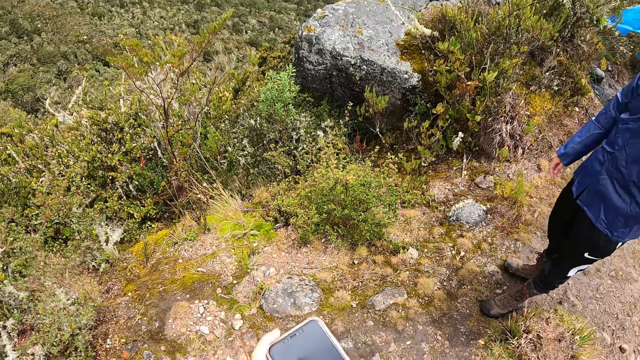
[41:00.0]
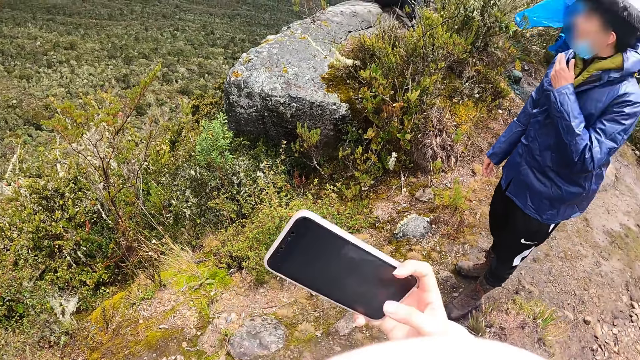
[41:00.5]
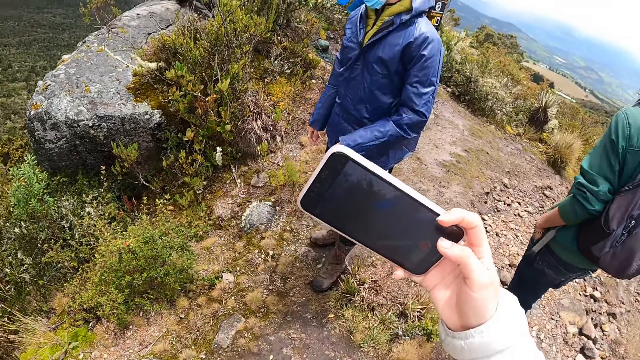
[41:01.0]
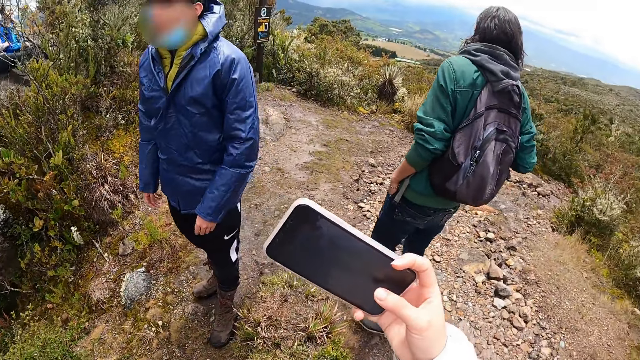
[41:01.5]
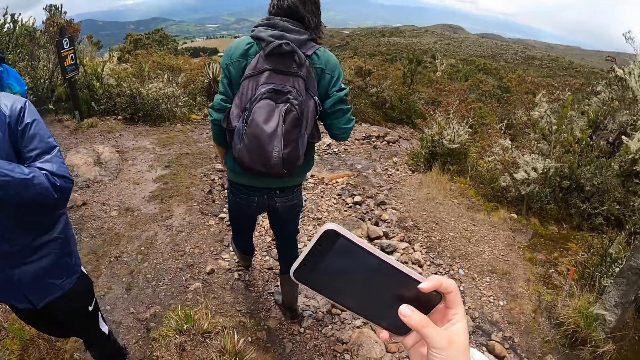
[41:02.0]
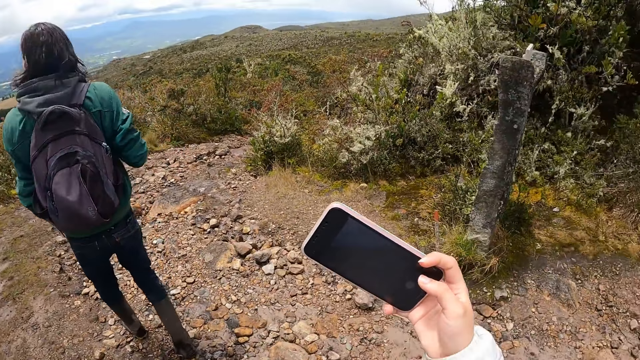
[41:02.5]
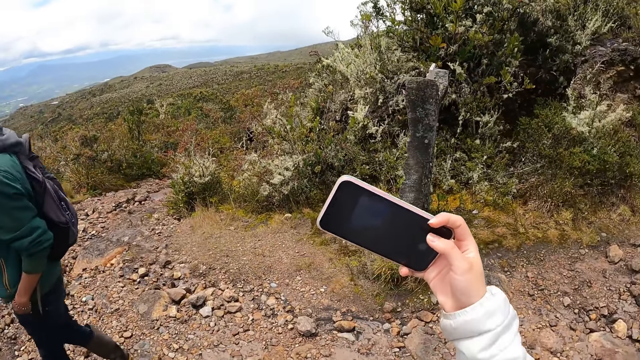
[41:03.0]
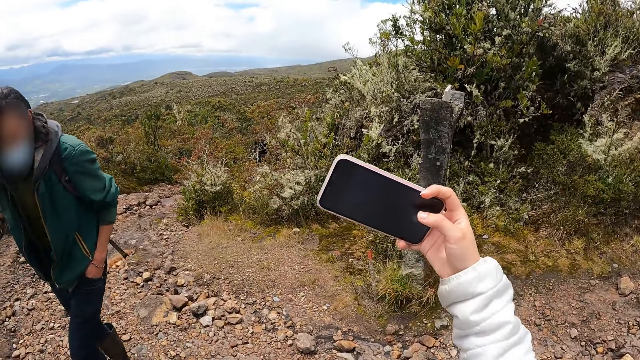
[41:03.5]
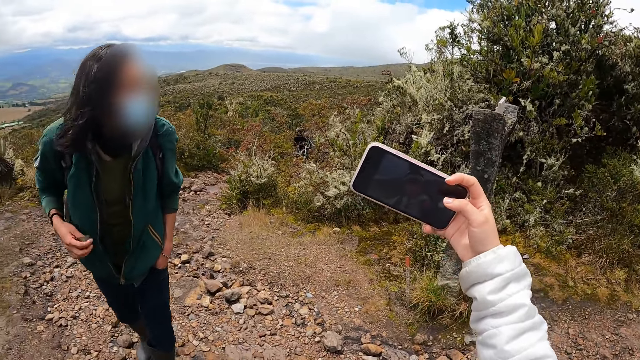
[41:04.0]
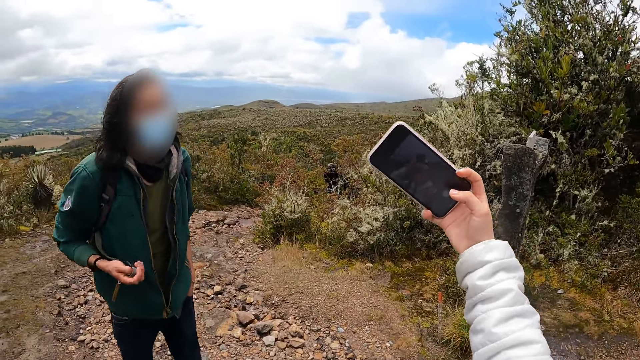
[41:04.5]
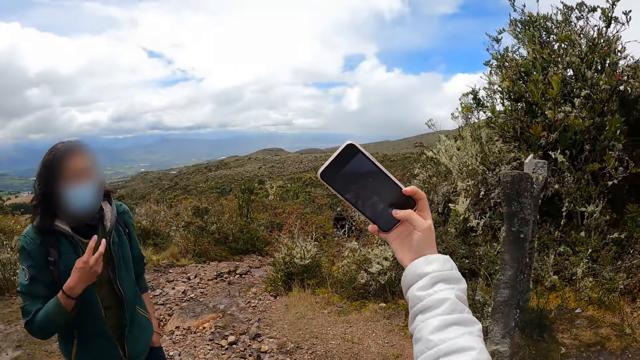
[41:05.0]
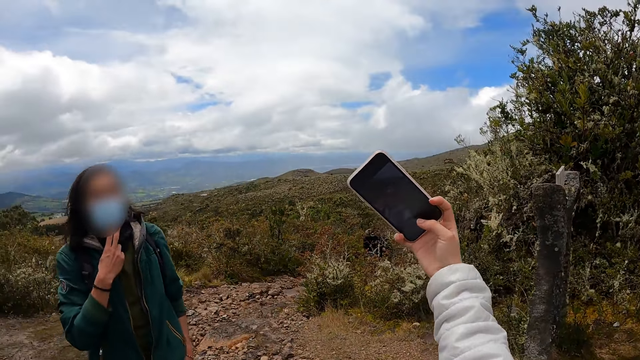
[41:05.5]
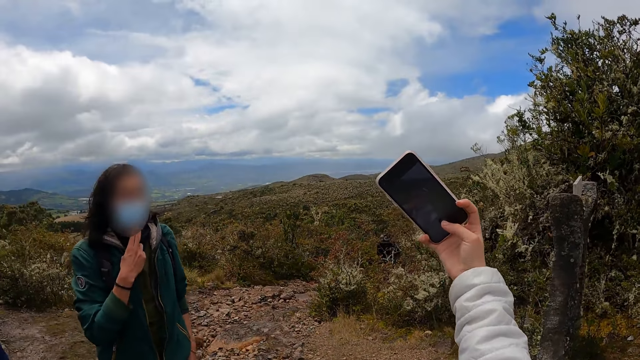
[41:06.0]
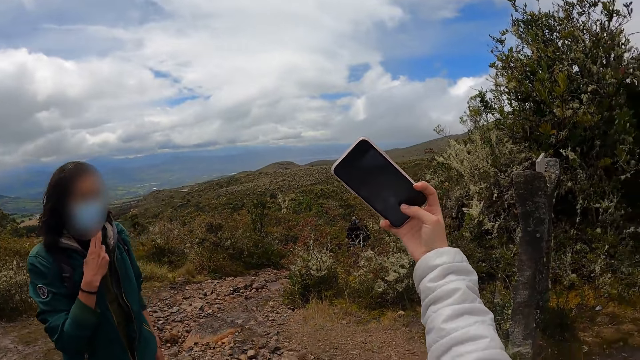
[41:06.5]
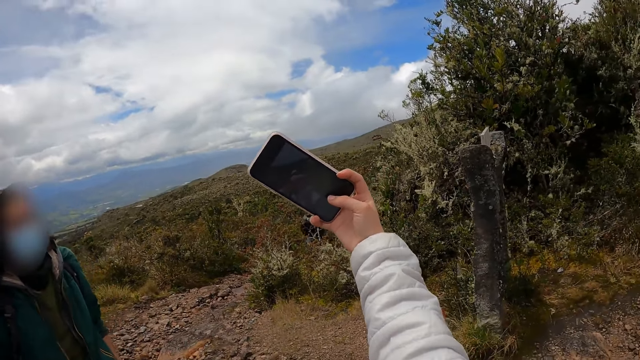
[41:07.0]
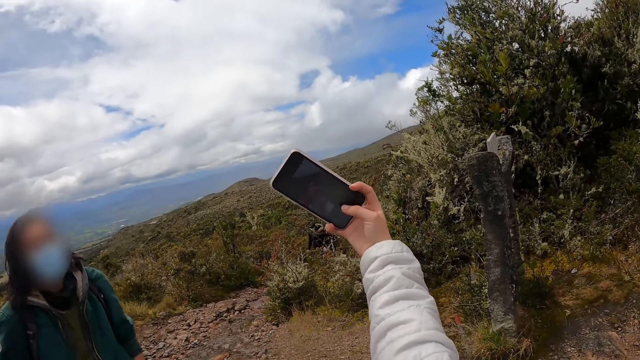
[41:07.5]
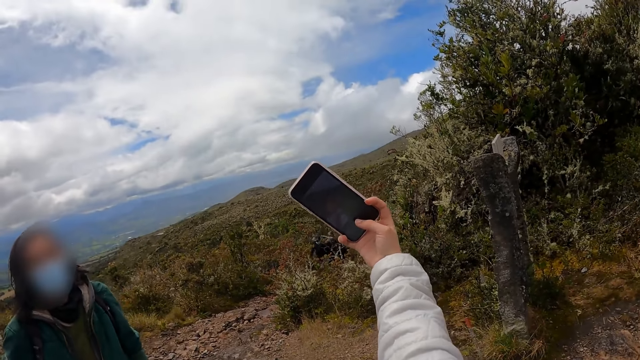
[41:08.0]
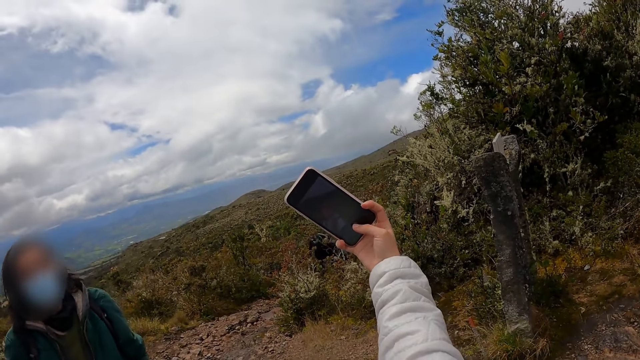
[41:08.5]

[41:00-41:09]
The camera wearer operates the phone with his right hand. He interacts with a man. He takes a picture with the phone. The man touches his nose mask with his right hand.

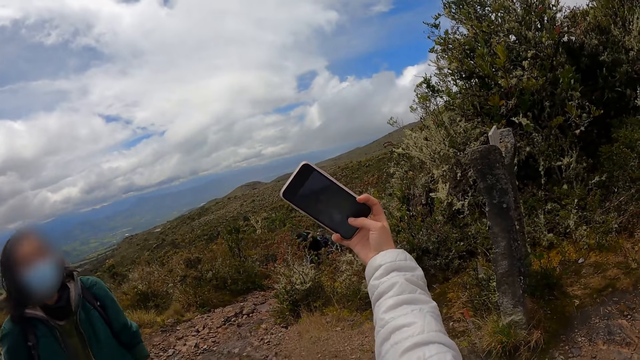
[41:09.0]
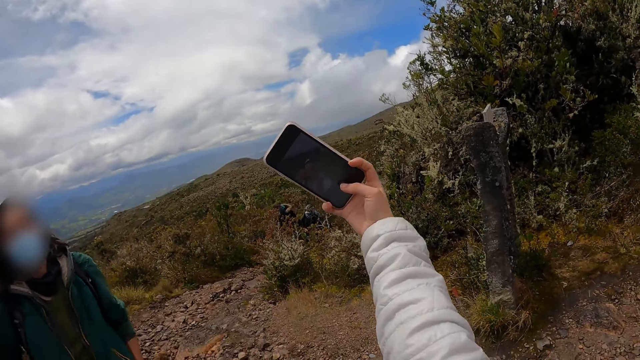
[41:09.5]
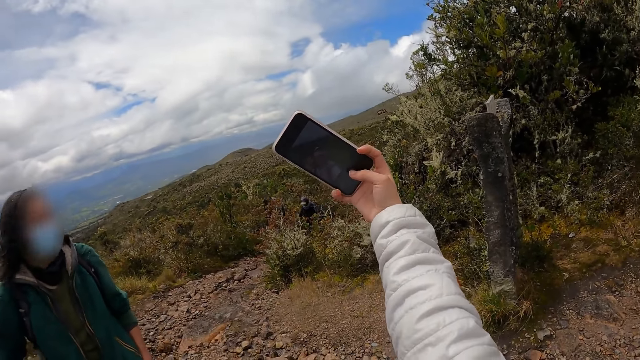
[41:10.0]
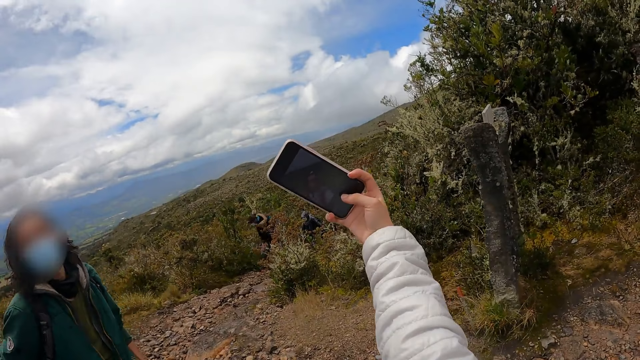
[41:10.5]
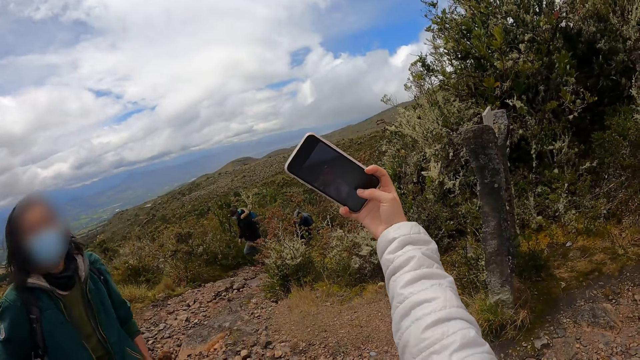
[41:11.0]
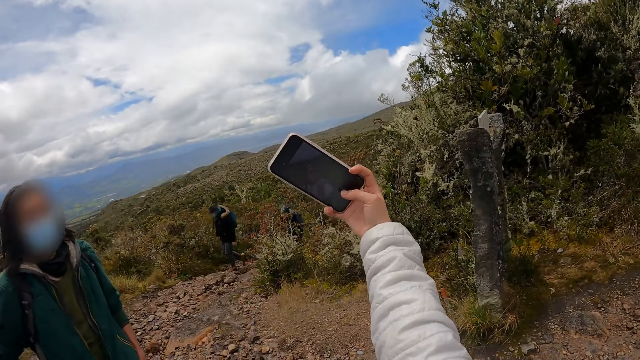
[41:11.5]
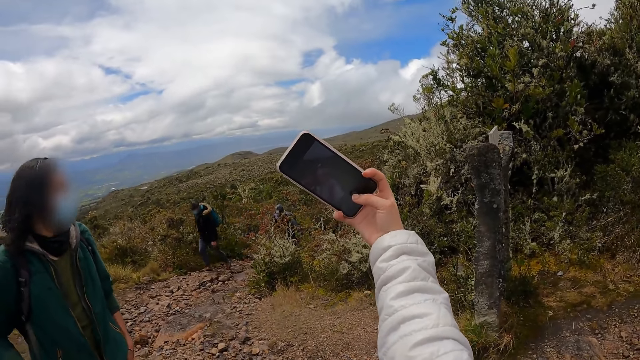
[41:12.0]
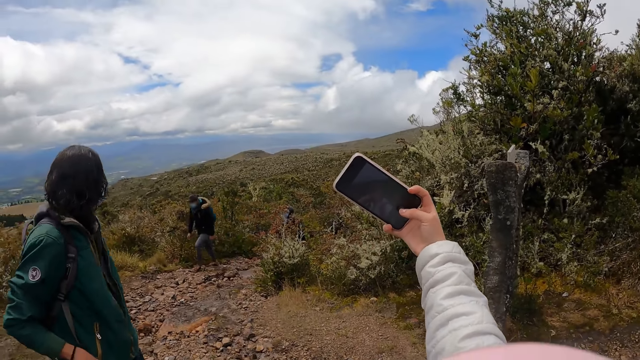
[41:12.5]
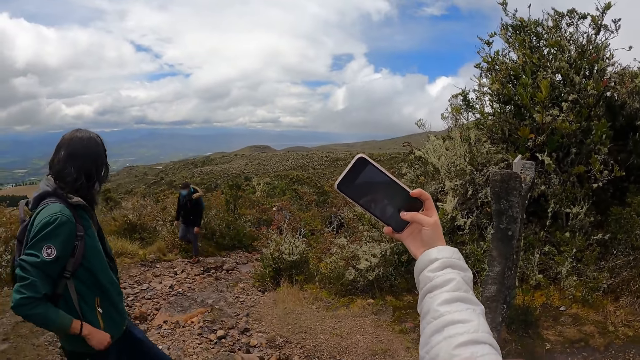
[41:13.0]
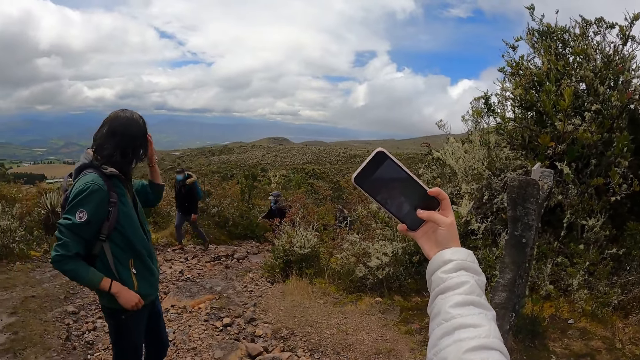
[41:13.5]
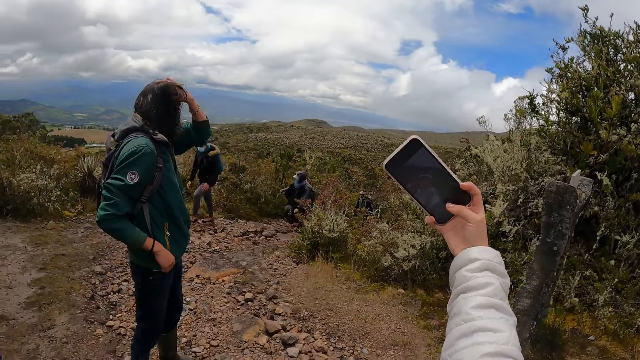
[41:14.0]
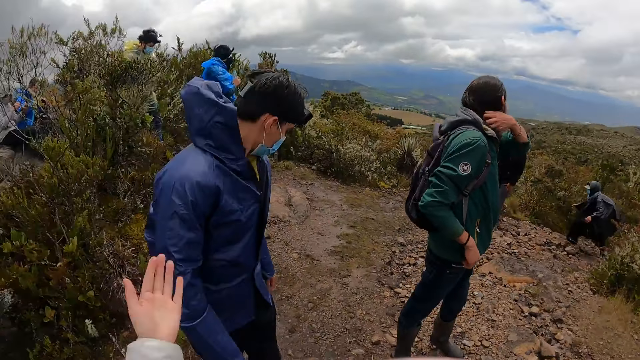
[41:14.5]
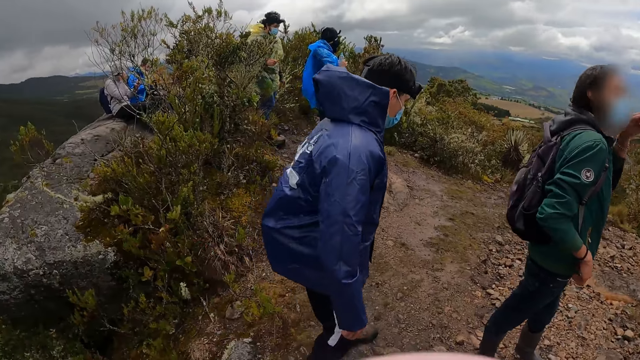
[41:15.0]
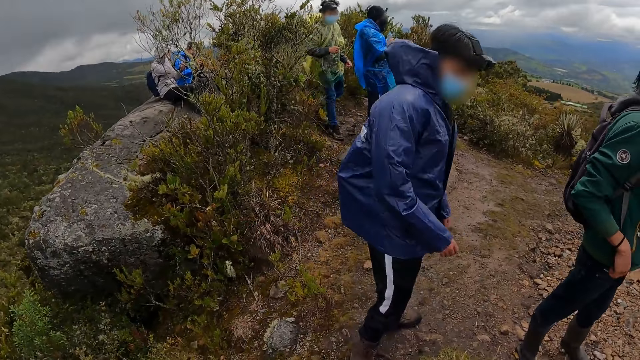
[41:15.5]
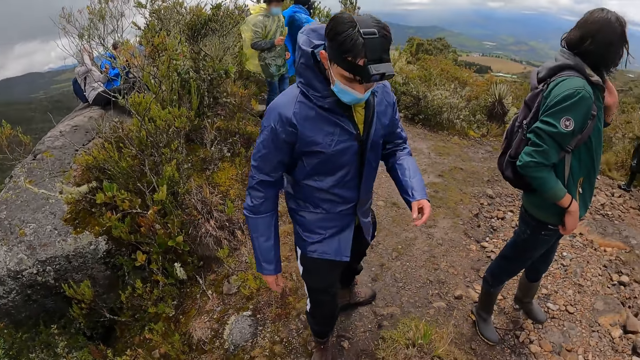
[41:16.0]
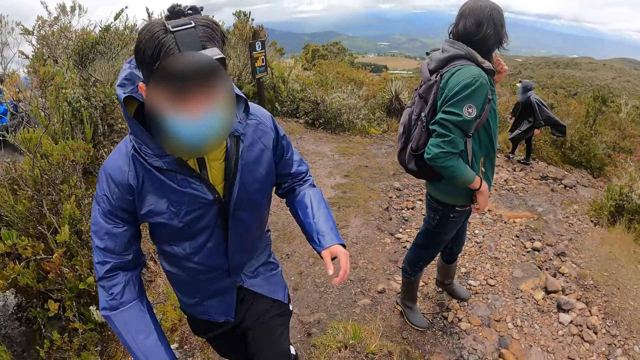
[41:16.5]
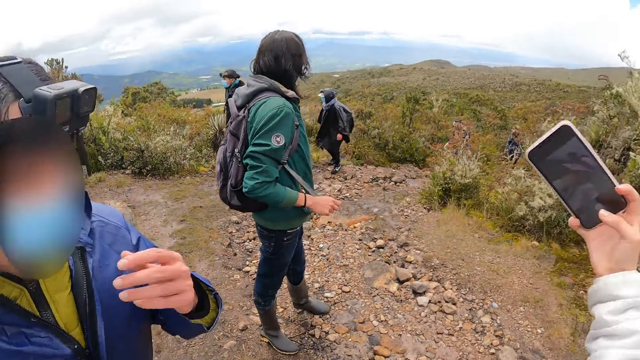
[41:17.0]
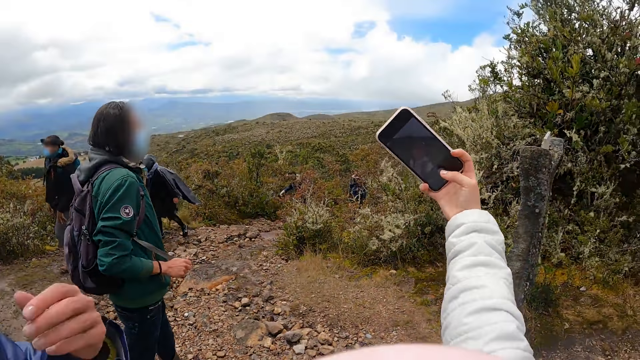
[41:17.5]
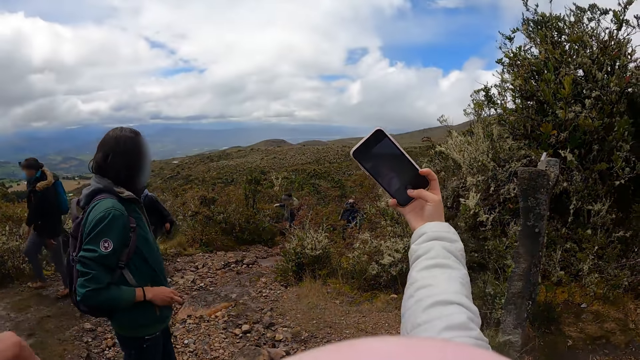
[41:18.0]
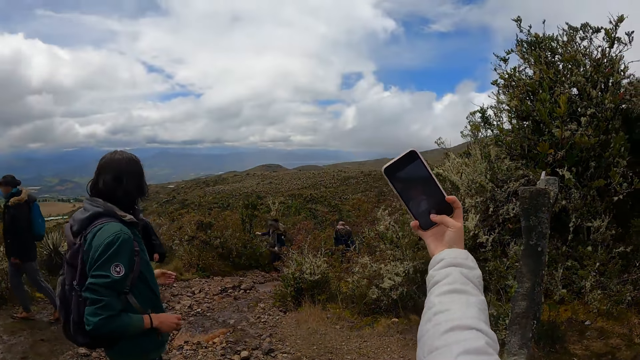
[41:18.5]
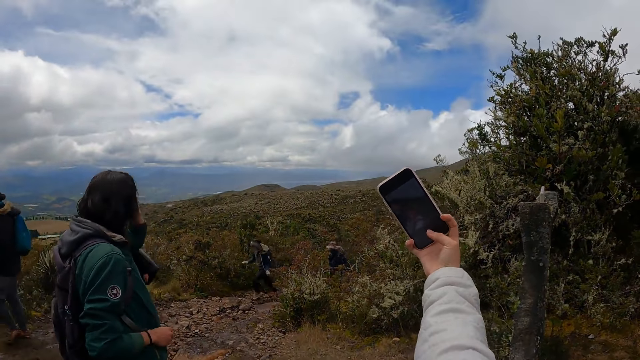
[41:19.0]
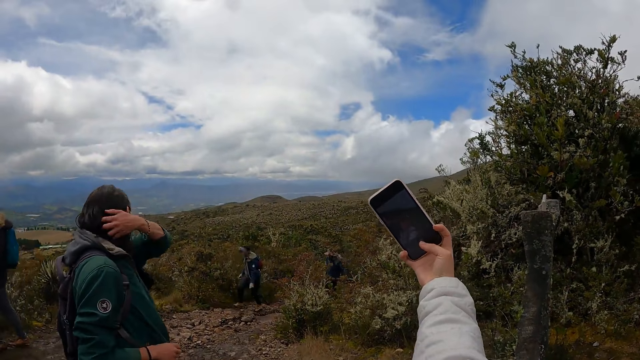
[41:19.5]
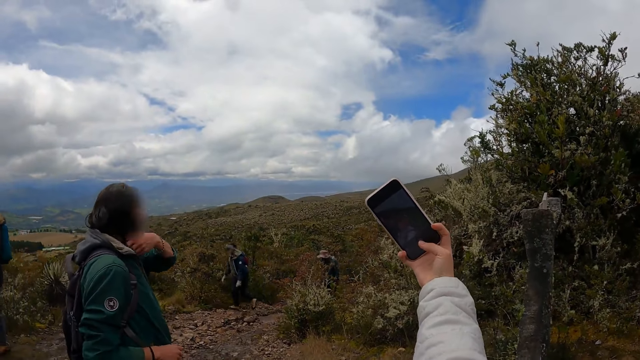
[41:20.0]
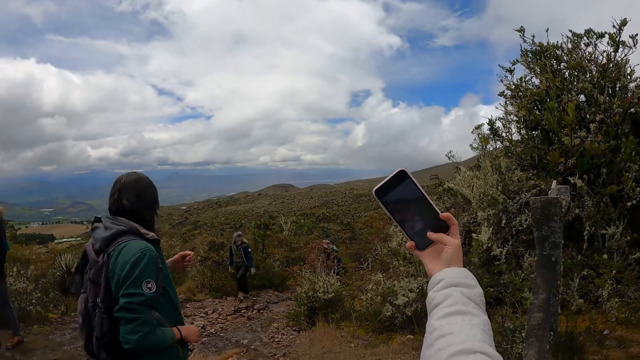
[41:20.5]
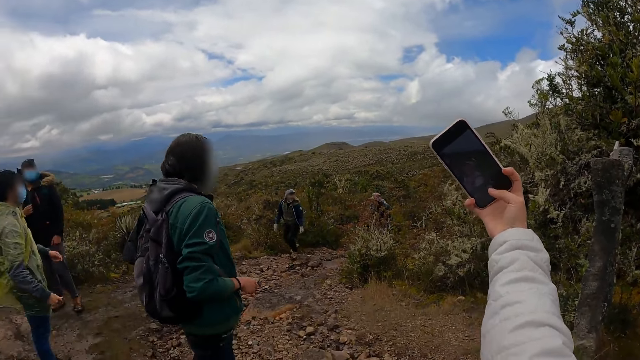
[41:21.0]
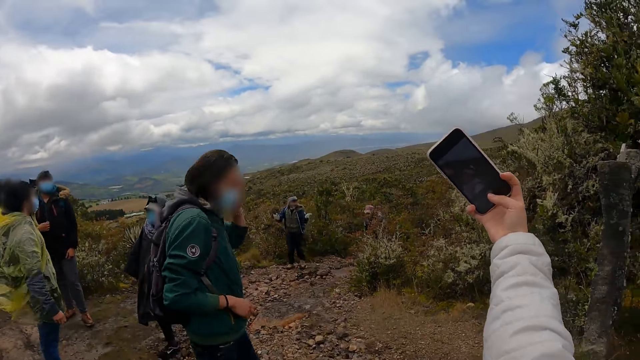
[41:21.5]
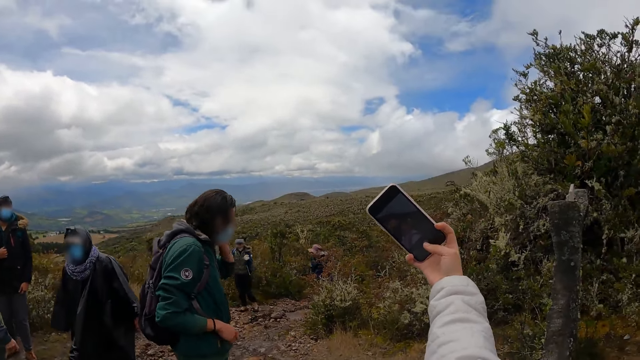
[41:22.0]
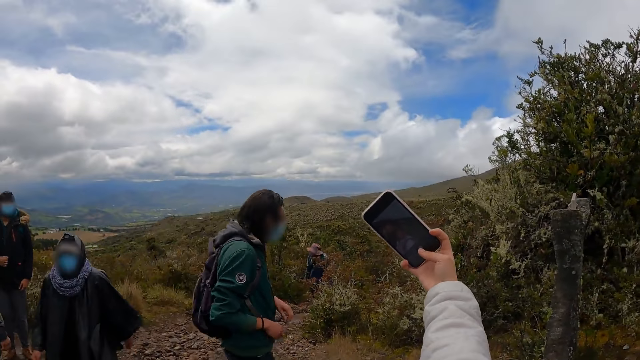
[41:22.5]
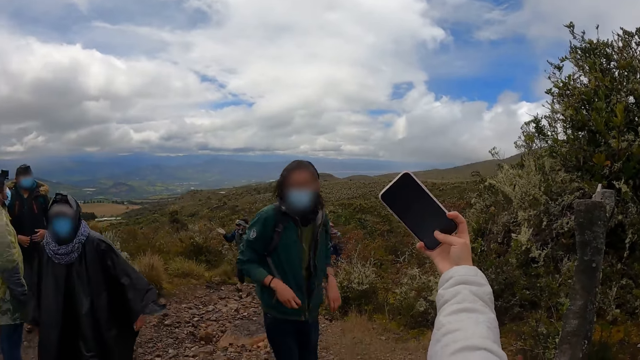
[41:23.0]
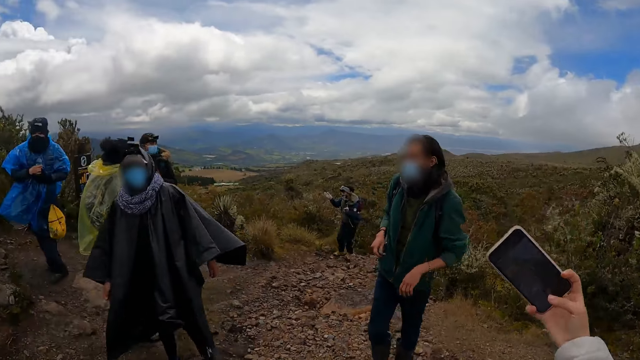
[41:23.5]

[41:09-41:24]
A man walks up to a mountain top. Another man touches his hair with his left hand. The camera wearer interacts with a third man. A fourth man walks up to the mountain top. The second man touches his hair with his left hand. A fifth man walks up to the mountain top. The second man touches his hair with his left hand.
